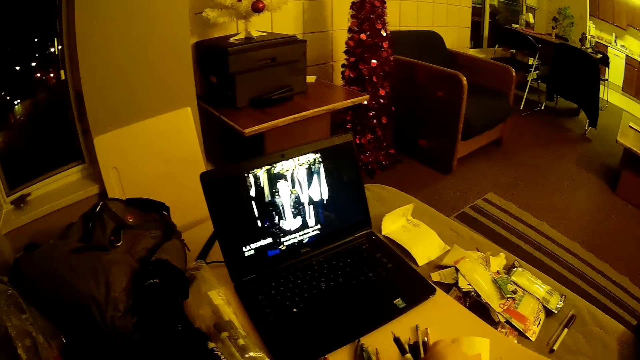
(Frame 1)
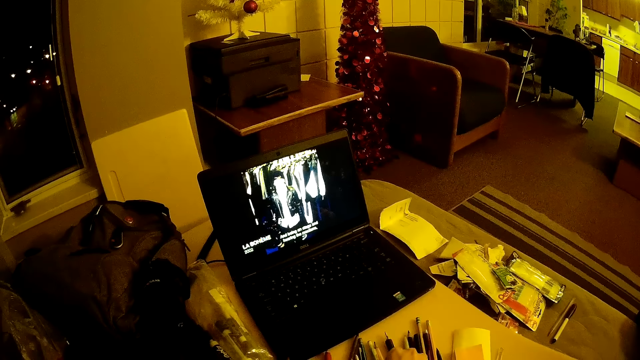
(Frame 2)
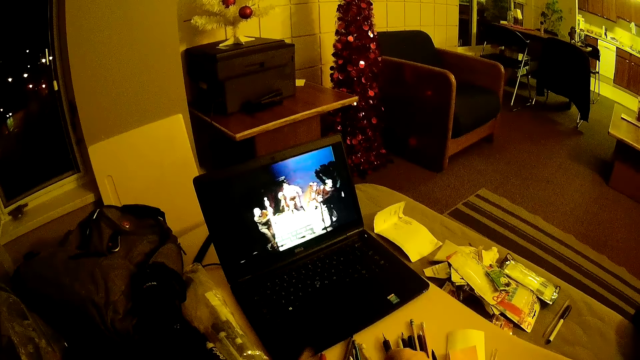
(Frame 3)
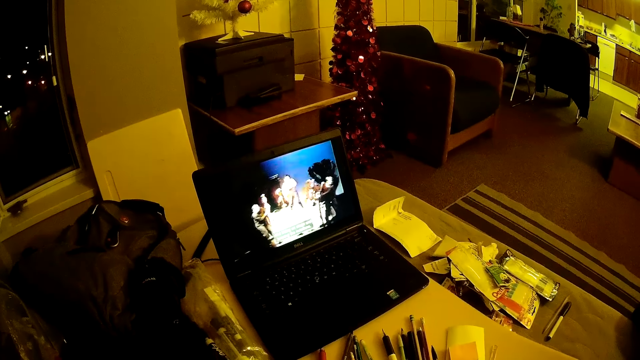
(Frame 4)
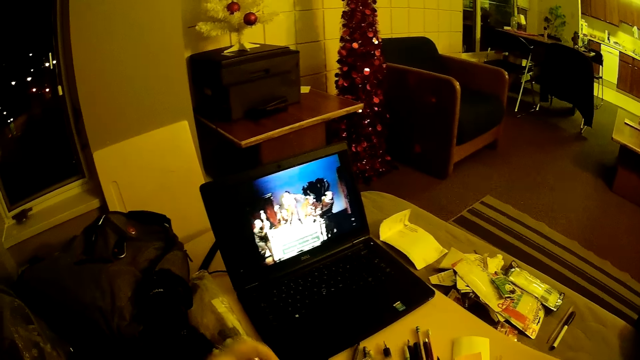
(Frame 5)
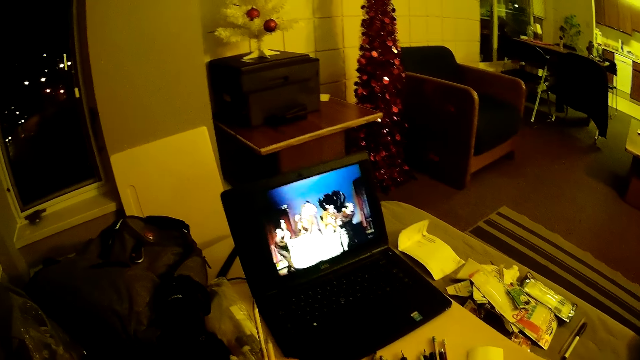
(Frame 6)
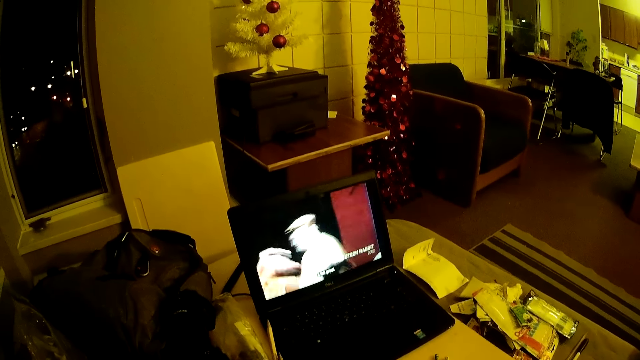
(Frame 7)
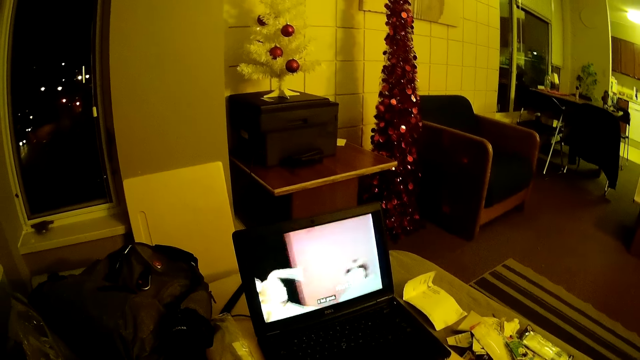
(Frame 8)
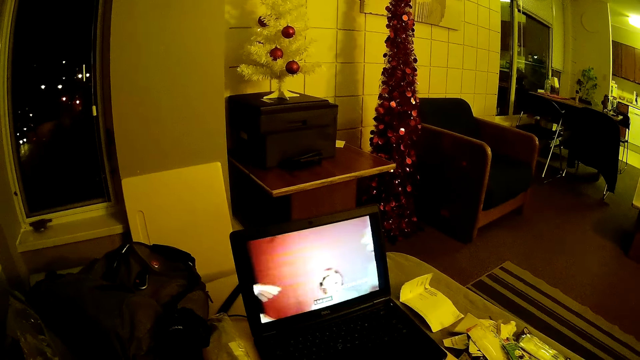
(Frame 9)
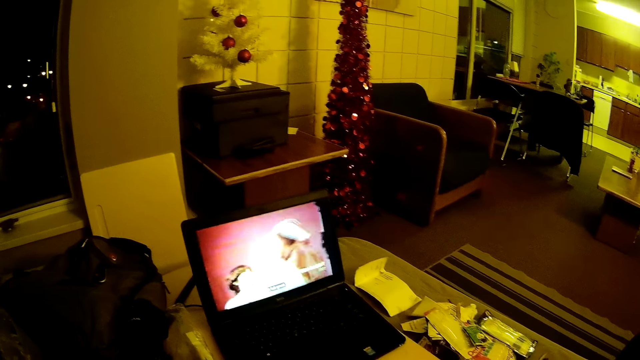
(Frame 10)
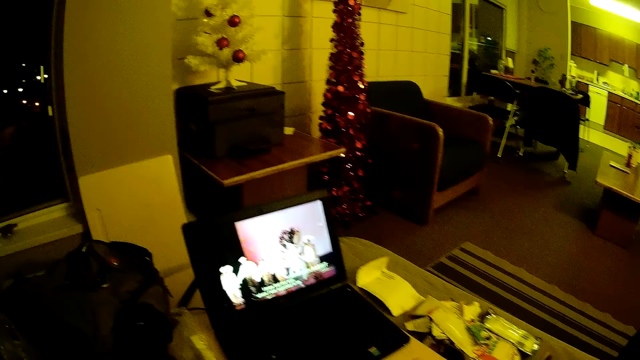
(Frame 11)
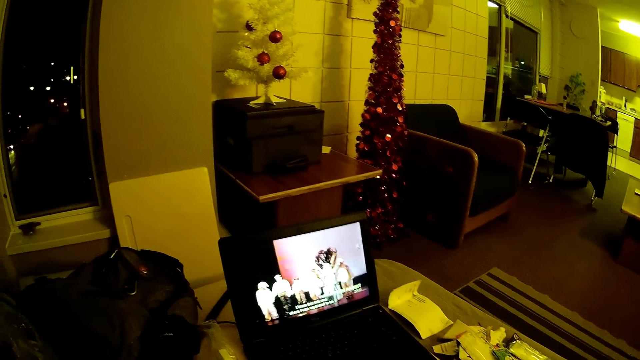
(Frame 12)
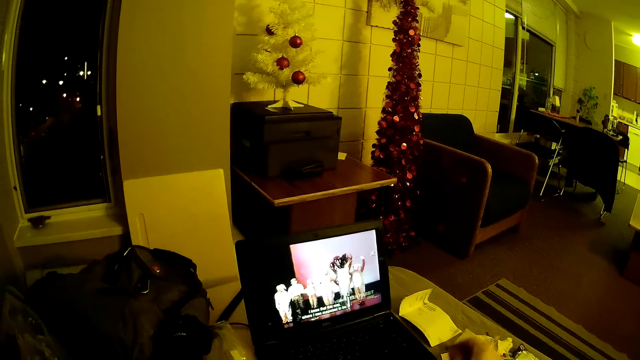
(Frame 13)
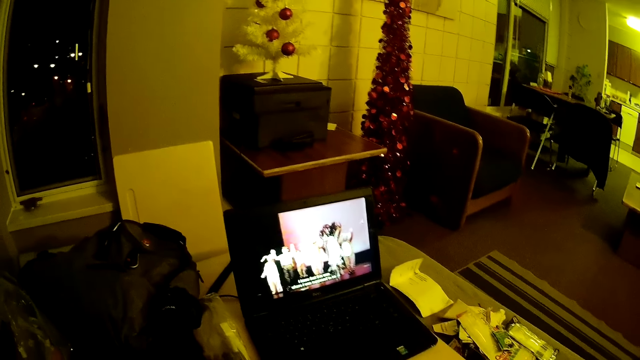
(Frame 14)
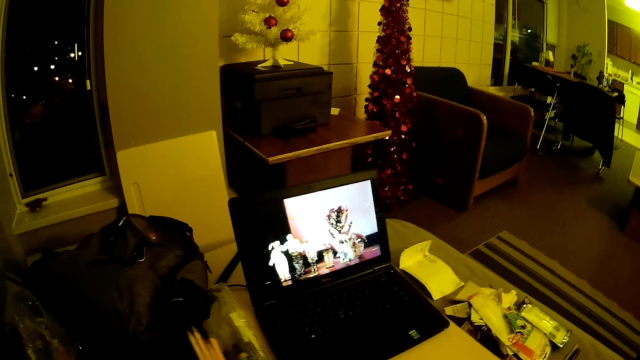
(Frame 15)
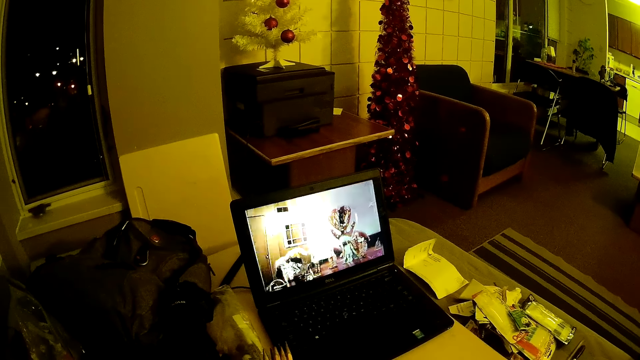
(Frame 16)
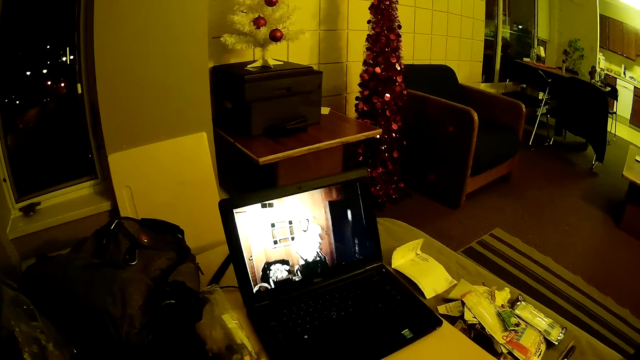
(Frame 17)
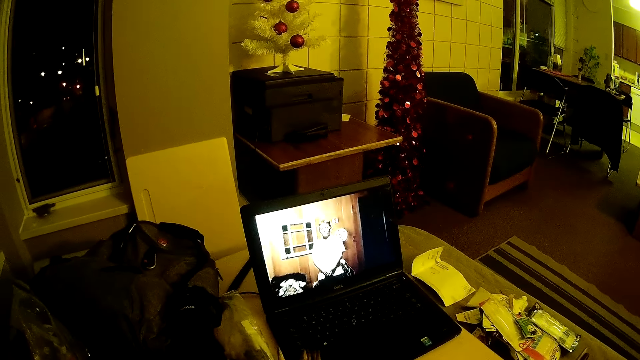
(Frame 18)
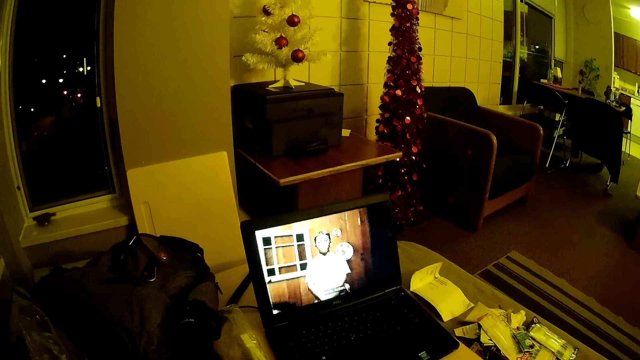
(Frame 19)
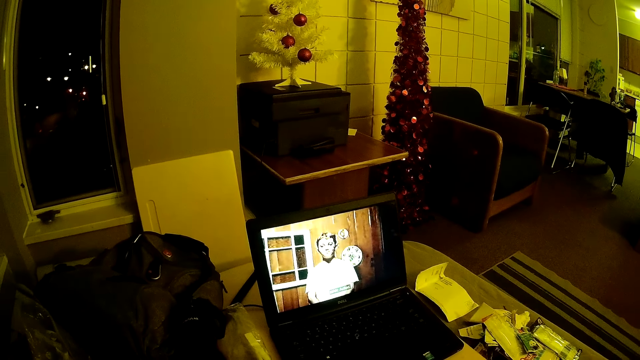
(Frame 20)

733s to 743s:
The camera wearer arranges pens on the table. They hold the pen. They watch the video on the machine.

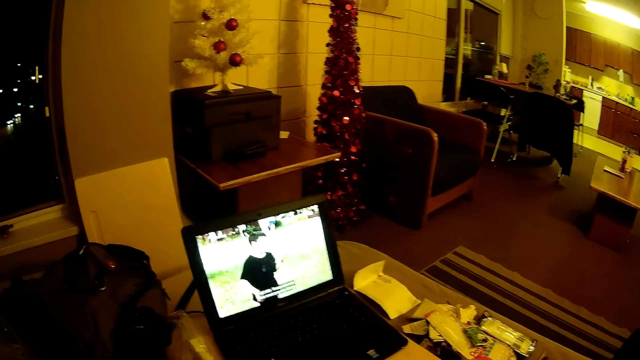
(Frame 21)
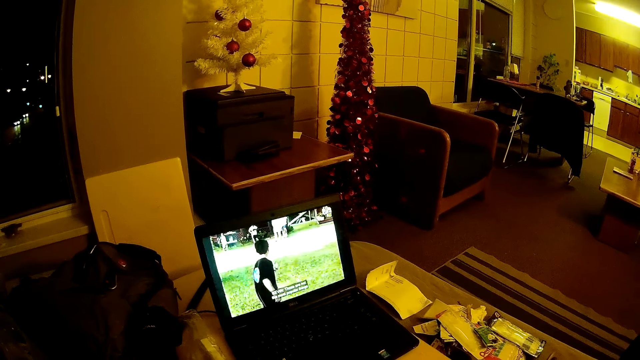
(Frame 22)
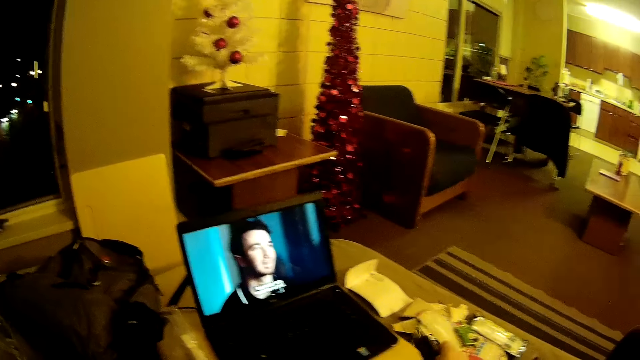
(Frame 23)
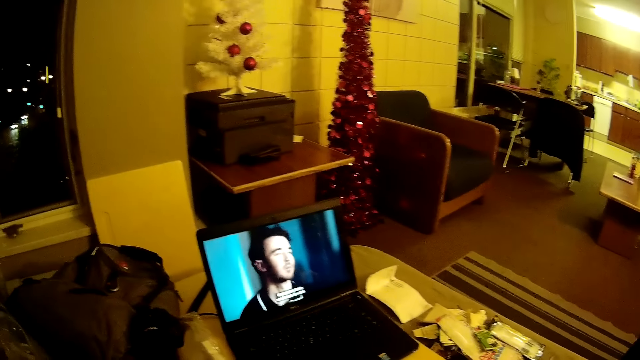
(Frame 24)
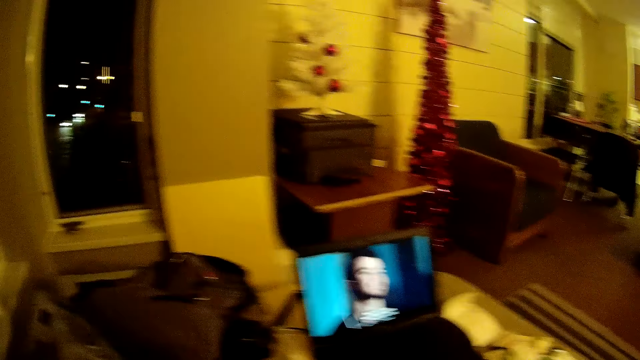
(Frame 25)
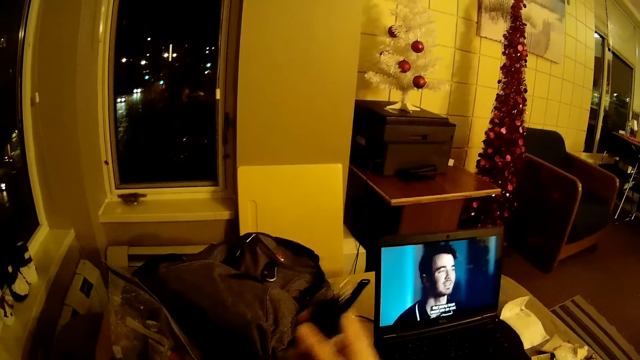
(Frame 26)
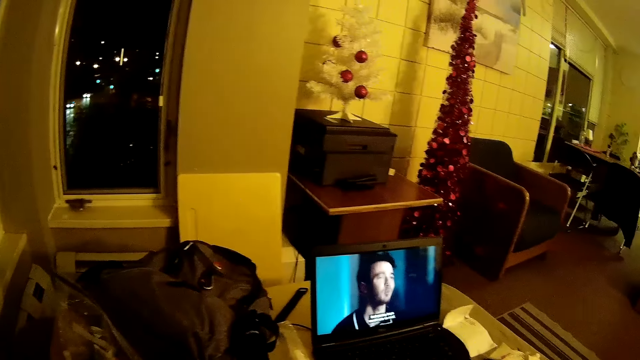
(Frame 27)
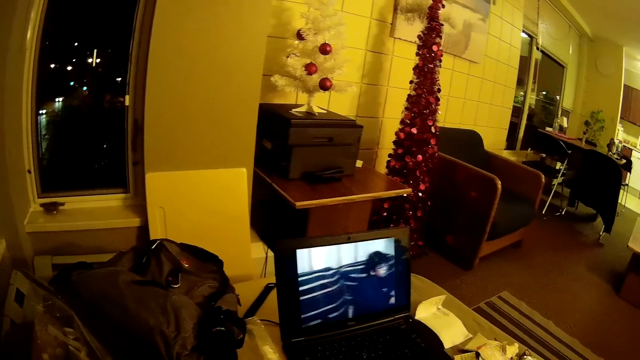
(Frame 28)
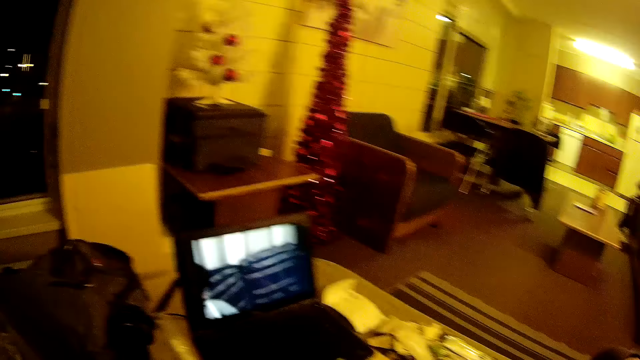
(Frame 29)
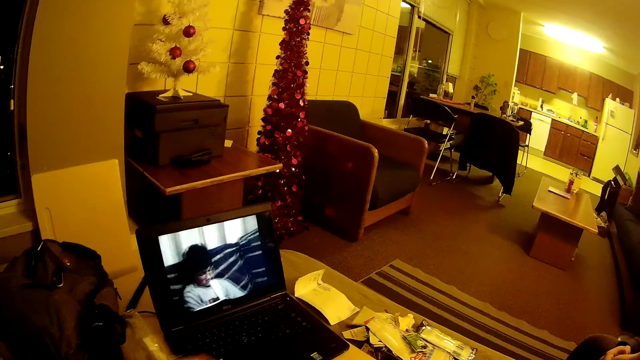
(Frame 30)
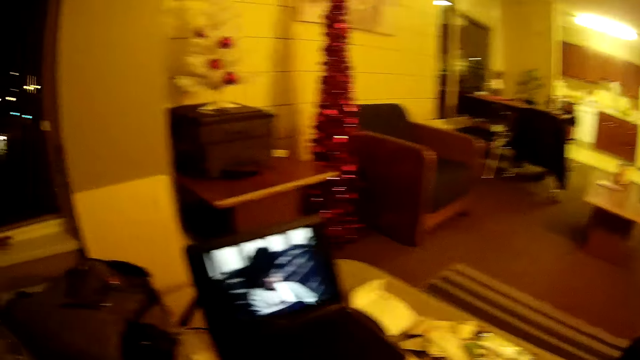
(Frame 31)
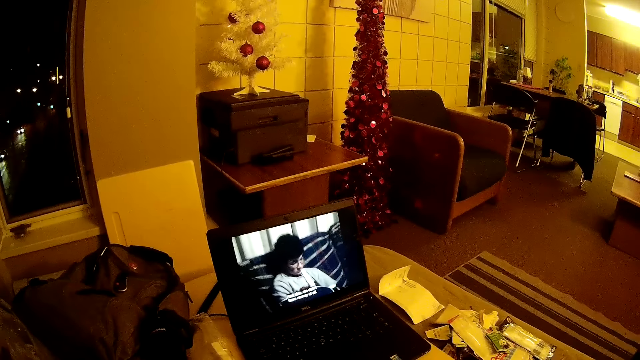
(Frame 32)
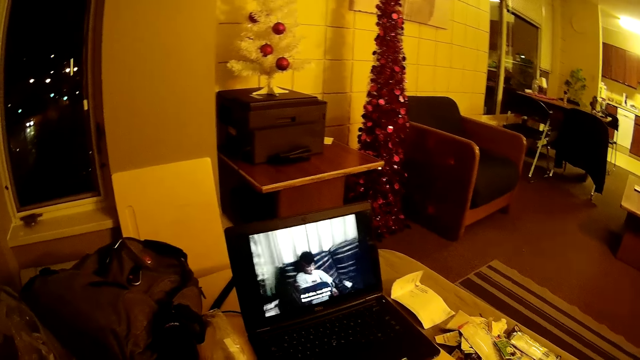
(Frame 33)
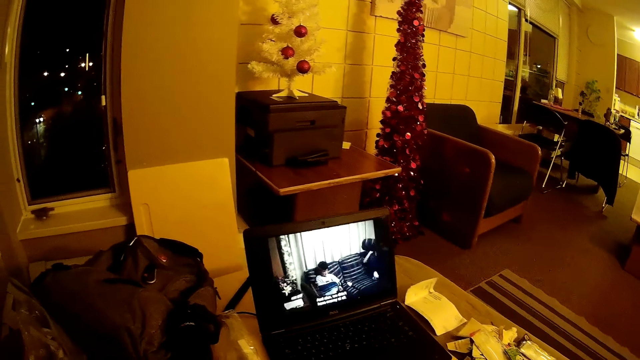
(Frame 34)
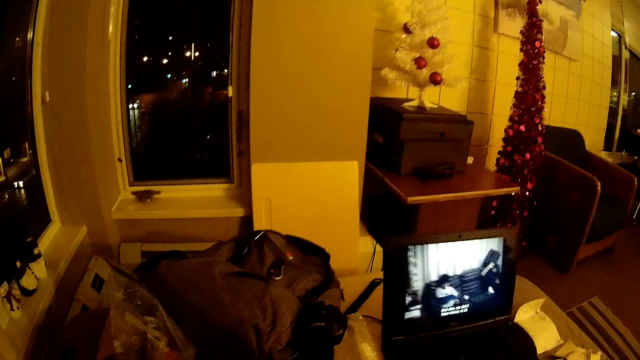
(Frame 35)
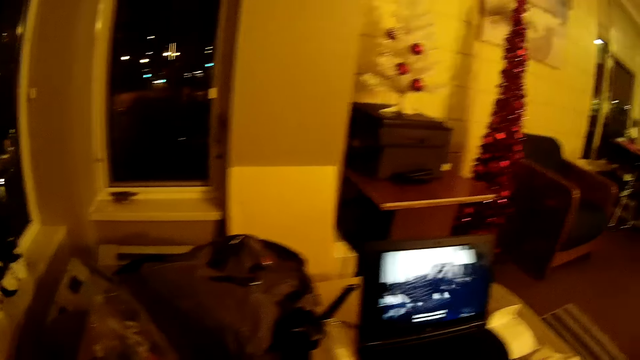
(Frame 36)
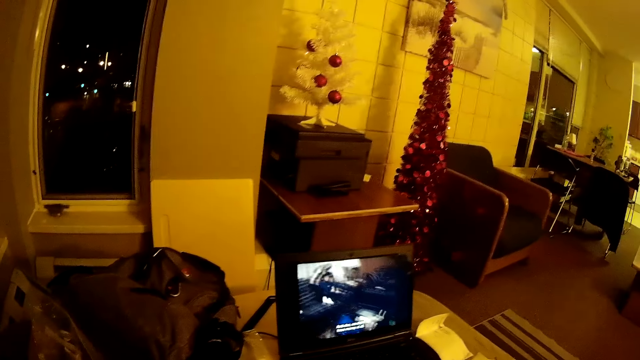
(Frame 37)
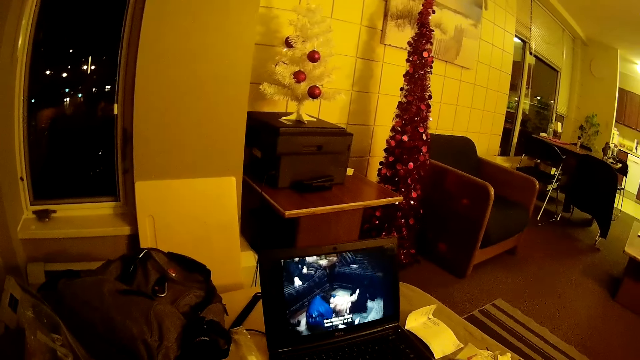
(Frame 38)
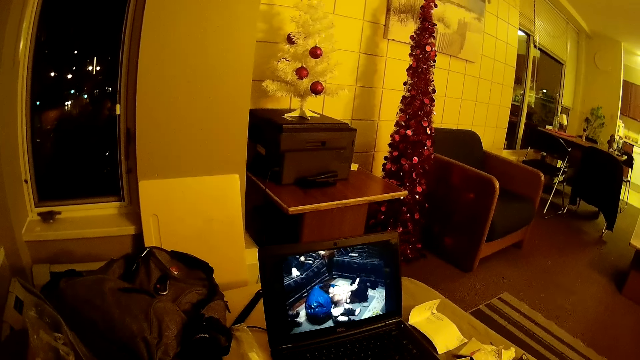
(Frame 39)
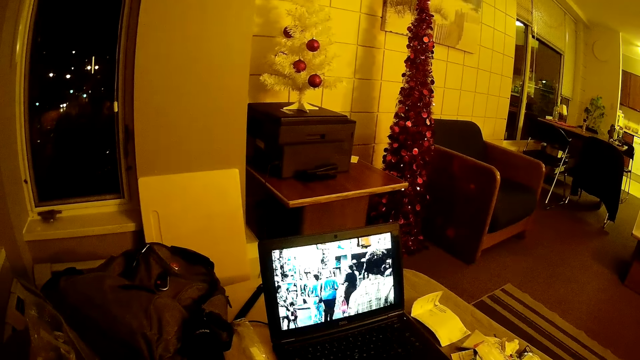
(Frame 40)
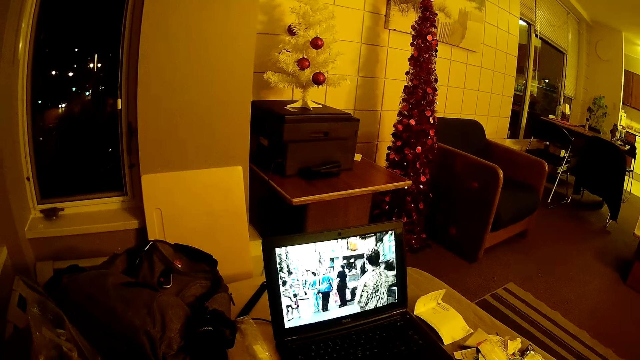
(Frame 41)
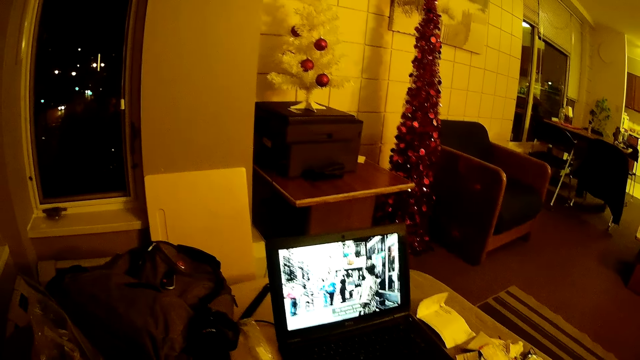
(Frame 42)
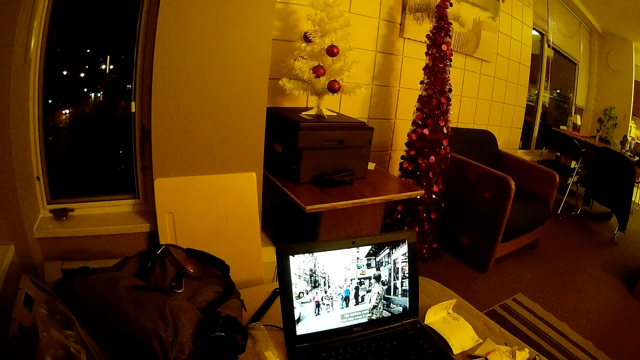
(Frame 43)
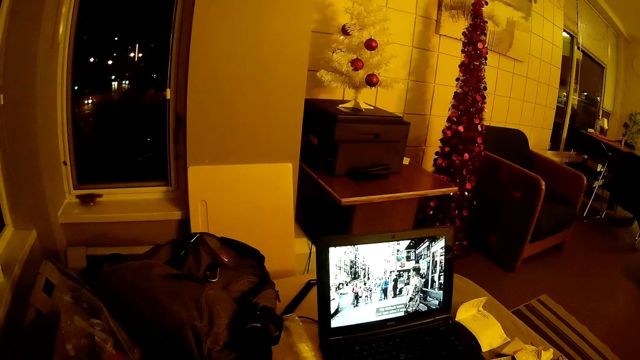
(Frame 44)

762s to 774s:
The camera wearer holds the pens with their hands. They put the pens in the bag. They watch the video on the laptop.
